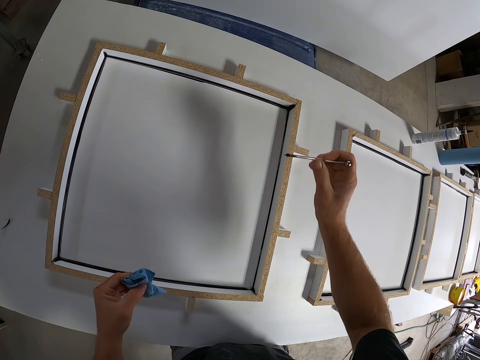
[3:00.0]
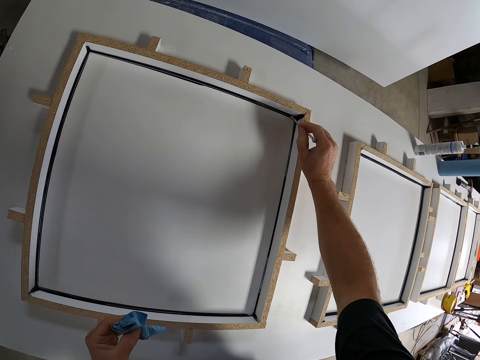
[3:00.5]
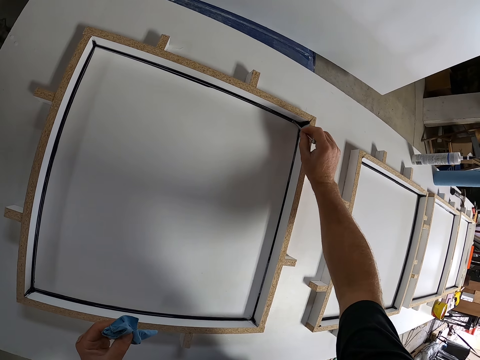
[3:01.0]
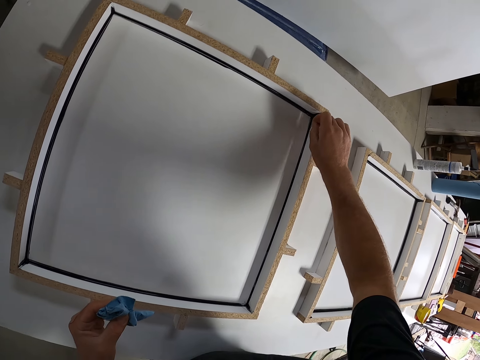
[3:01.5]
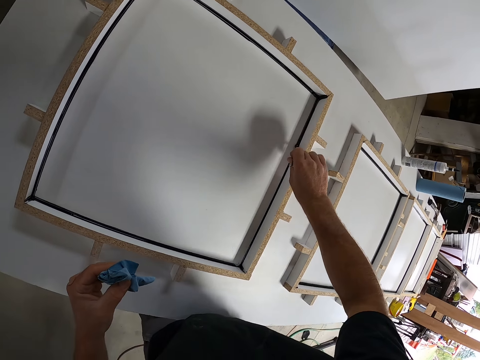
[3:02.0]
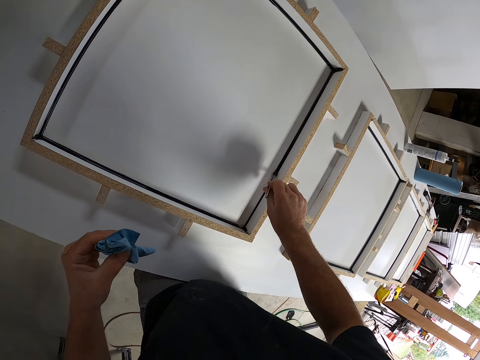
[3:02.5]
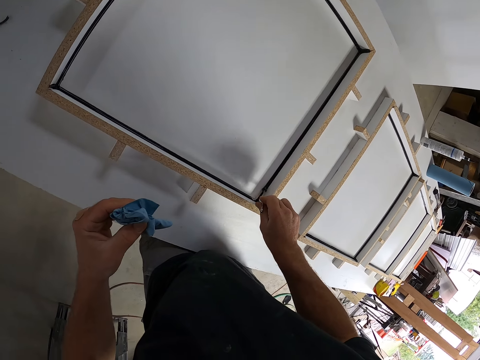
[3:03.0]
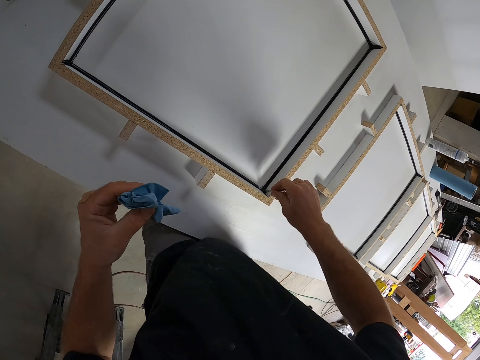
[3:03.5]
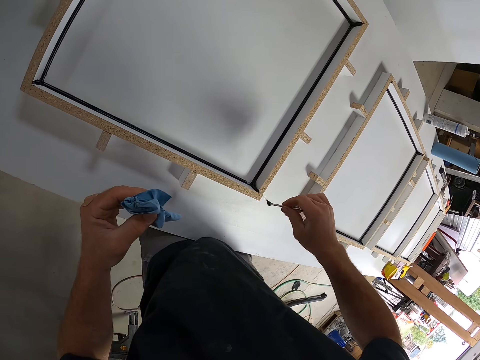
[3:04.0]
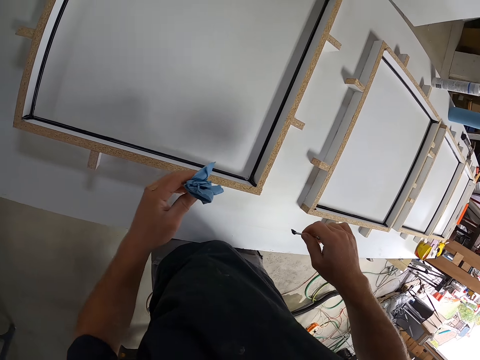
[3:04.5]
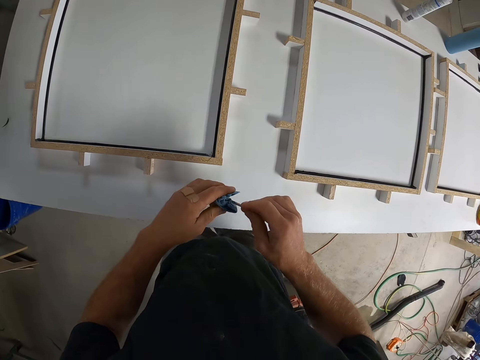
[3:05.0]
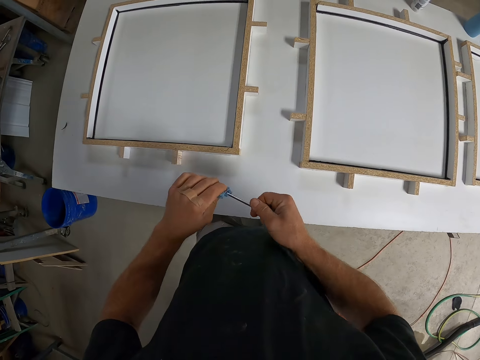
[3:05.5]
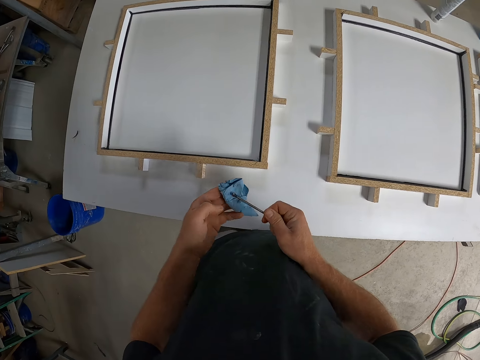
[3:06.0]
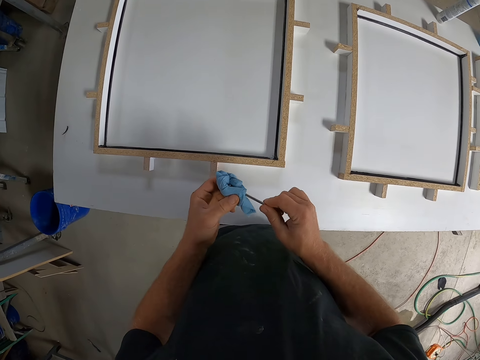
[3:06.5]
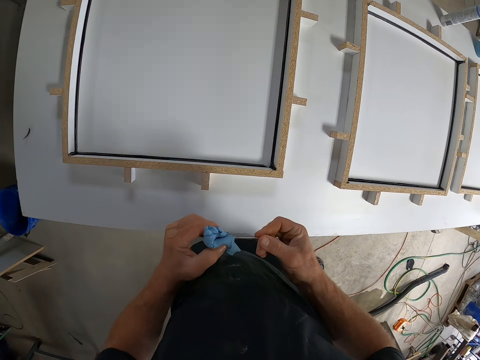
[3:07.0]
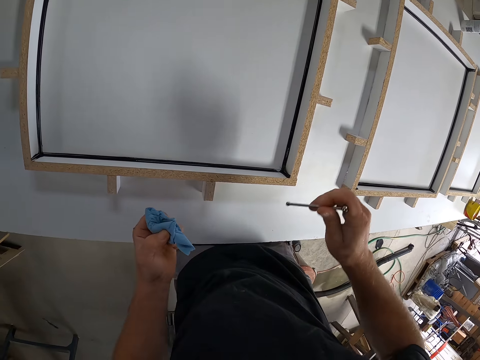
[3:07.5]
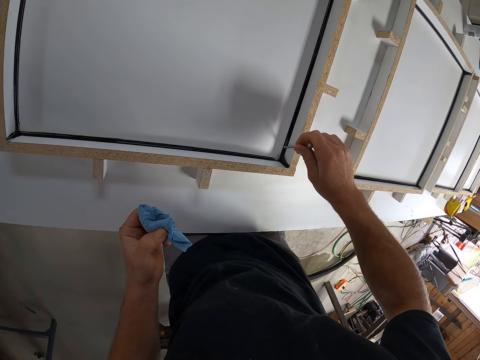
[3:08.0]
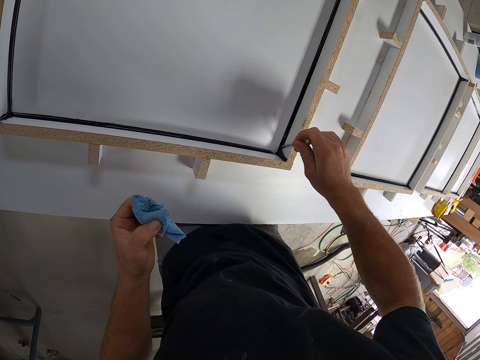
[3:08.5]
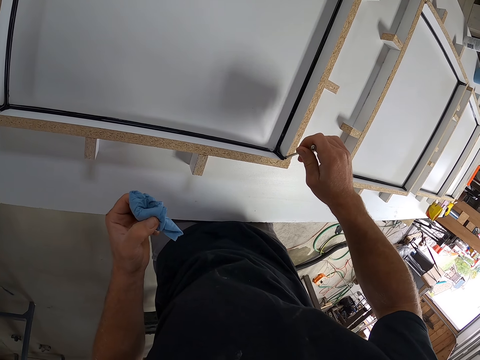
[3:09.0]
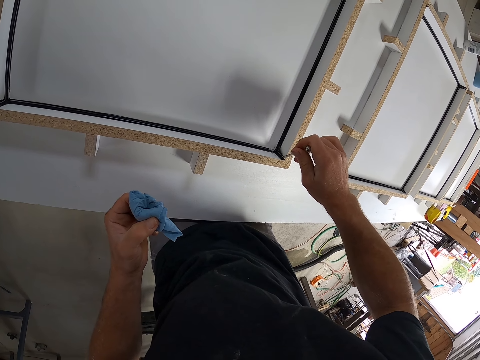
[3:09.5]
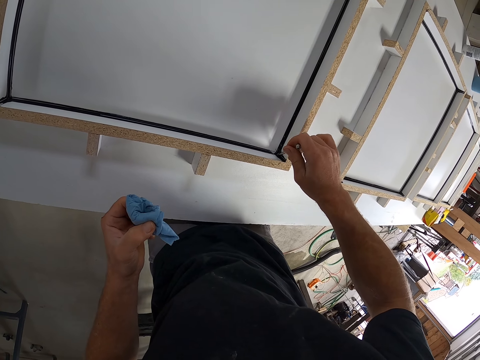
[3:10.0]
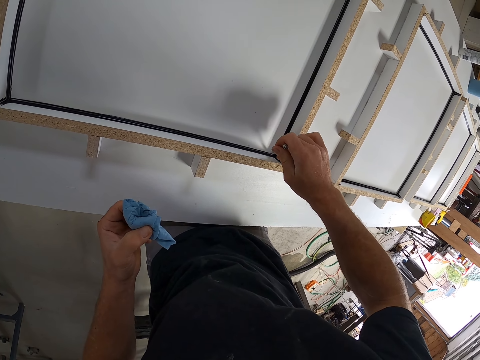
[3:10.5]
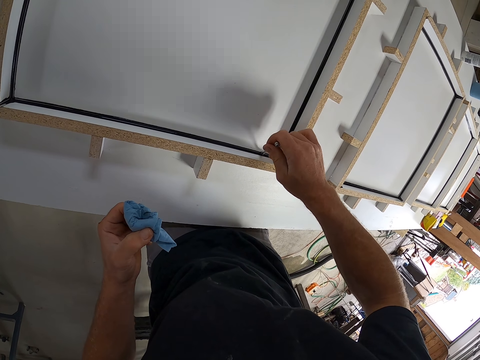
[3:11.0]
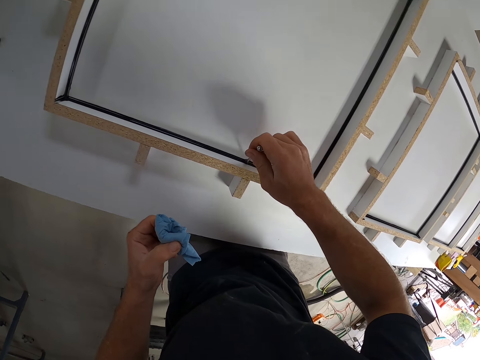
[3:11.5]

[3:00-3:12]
The camera wearer takes some glue from the frame with a piece of iron. They spread the silicon on the woodwork with the tool. They clean the tool with the tissue. They take some glue from the frame with the piece of iron. They spread the silicon on the woodwork with the tool.

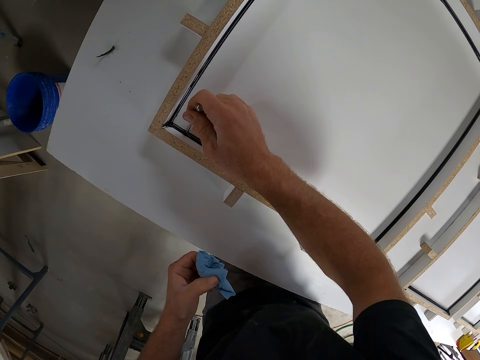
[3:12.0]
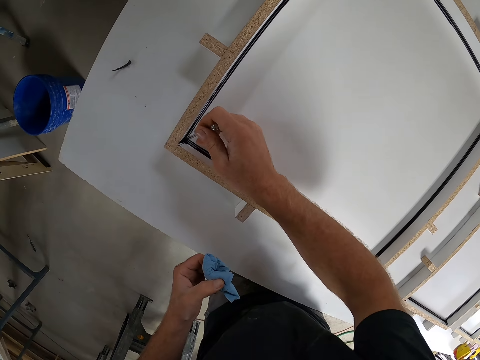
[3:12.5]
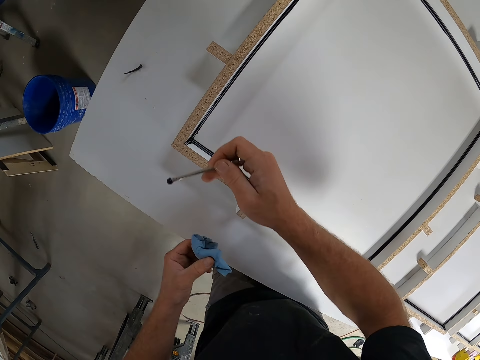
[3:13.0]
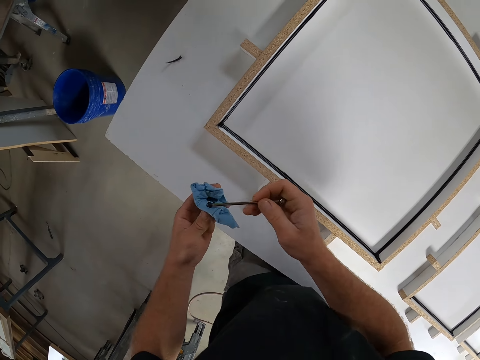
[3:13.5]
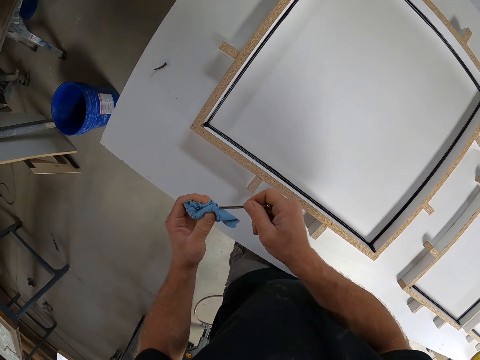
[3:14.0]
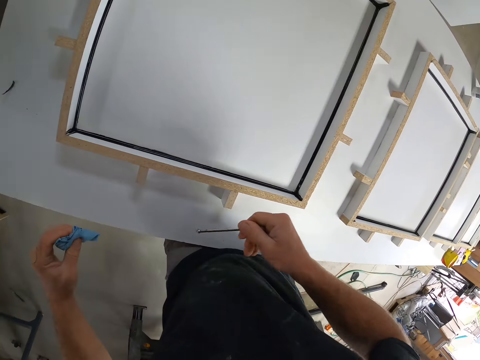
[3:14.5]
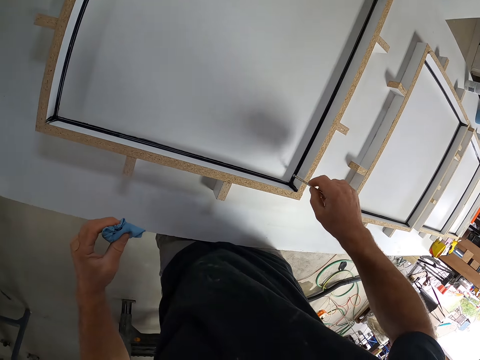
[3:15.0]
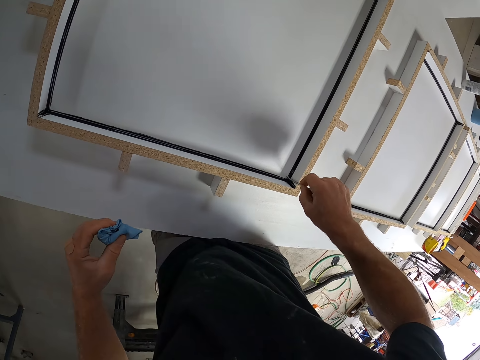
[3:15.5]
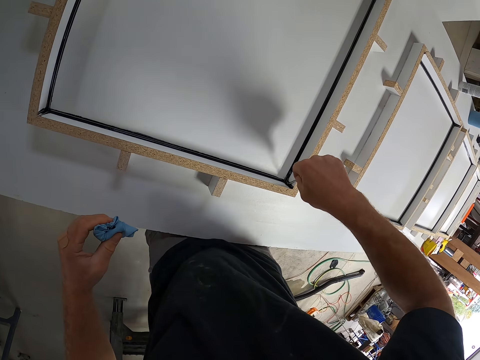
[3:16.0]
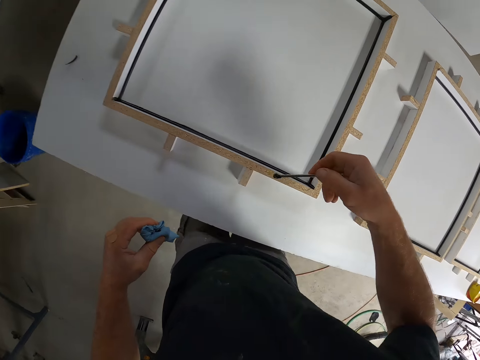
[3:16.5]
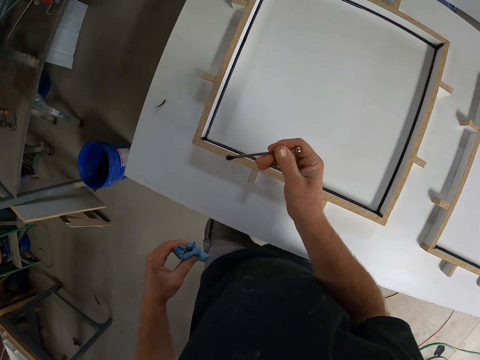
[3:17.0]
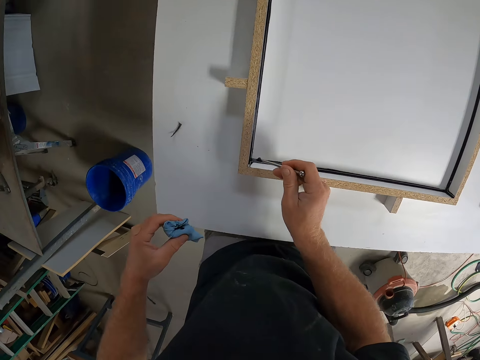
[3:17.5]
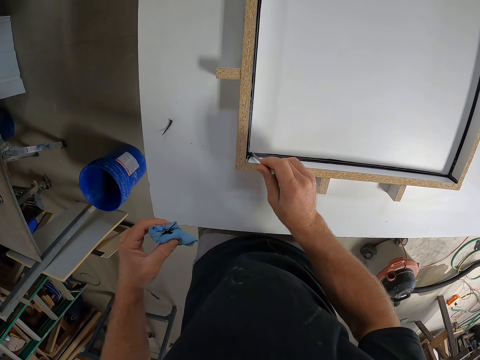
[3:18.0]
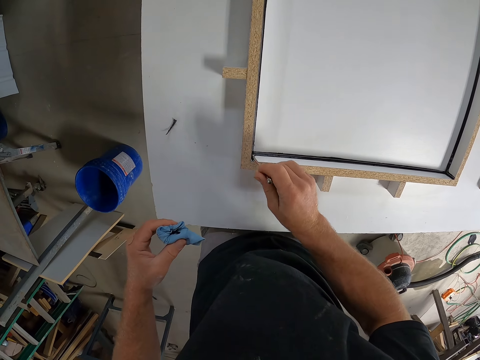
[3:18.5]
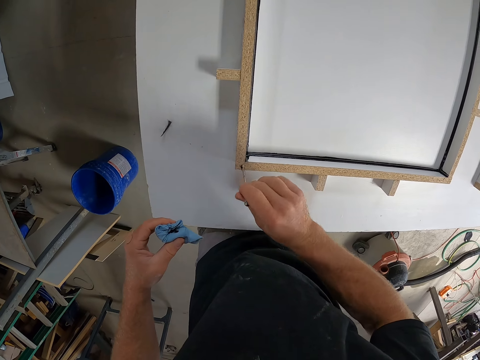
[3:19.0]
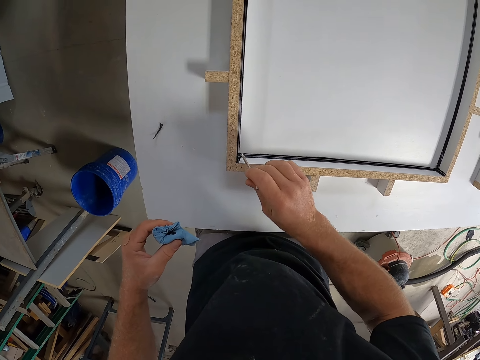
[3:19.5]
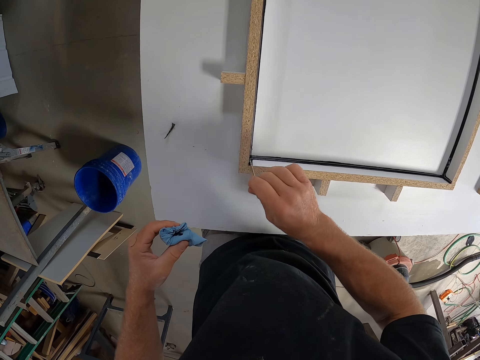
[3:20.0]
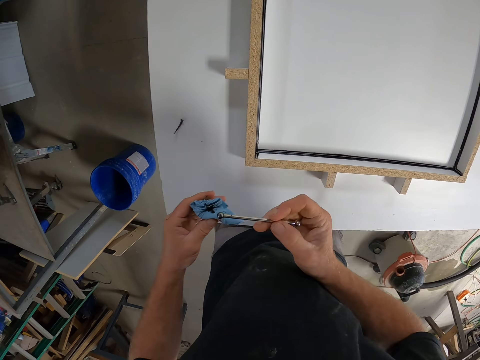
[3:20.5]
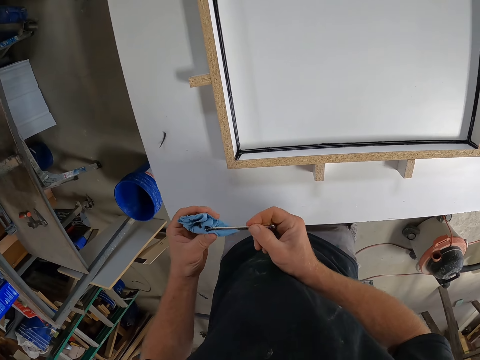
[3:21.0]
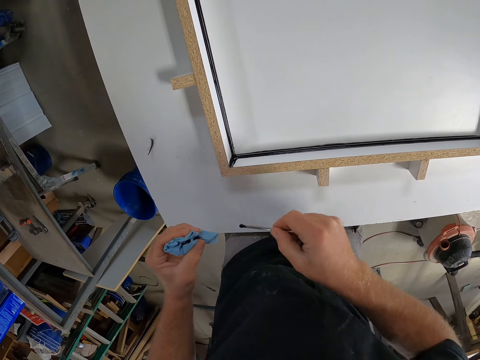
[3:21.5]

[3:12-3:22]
The camera wearer cleans the tool with the tissue. They take some glue from the frame with a piece of iron. They spread the silicon on the woodwork with the tool. They clean the tool with the tissue.

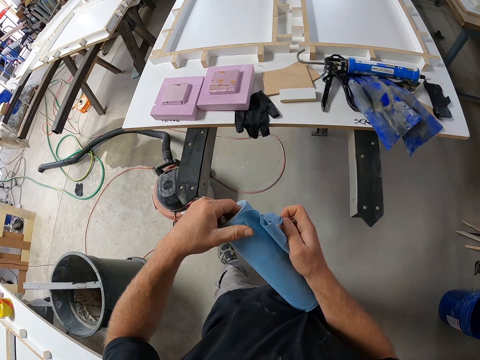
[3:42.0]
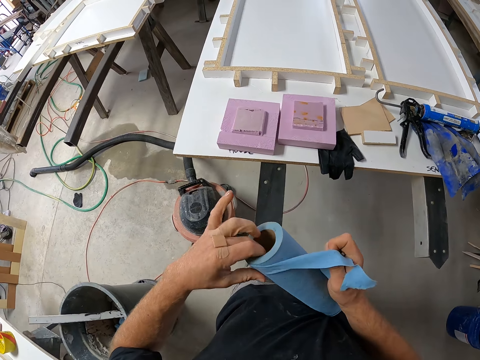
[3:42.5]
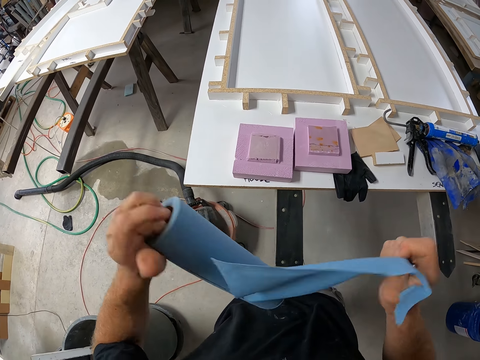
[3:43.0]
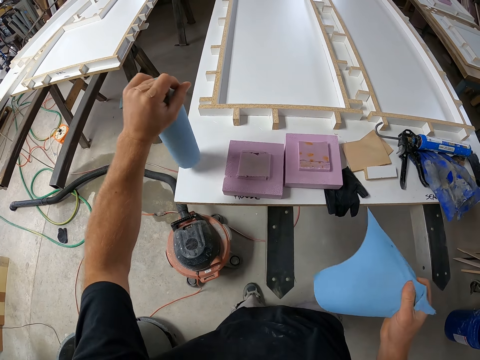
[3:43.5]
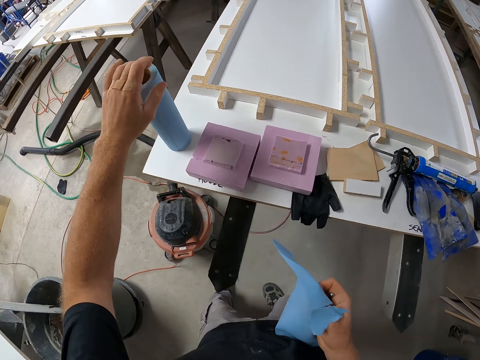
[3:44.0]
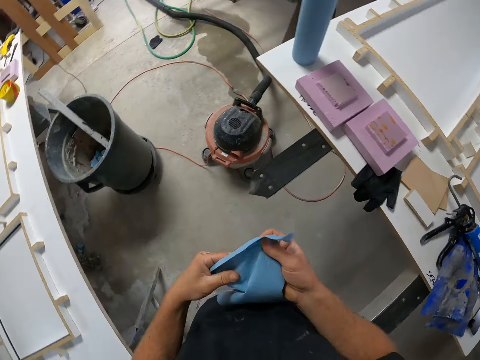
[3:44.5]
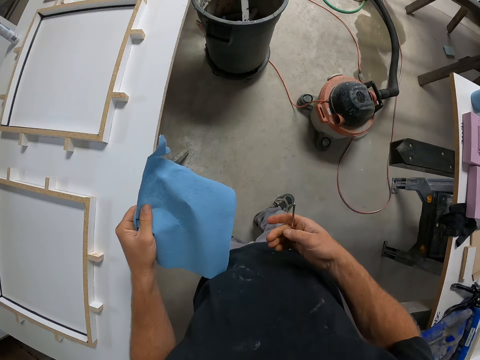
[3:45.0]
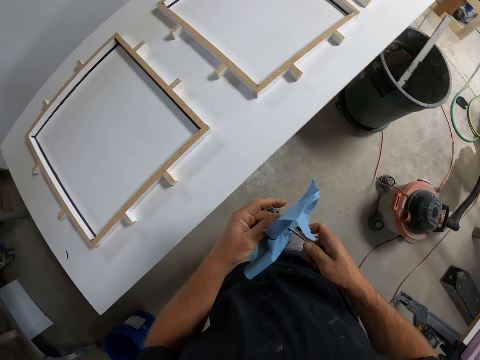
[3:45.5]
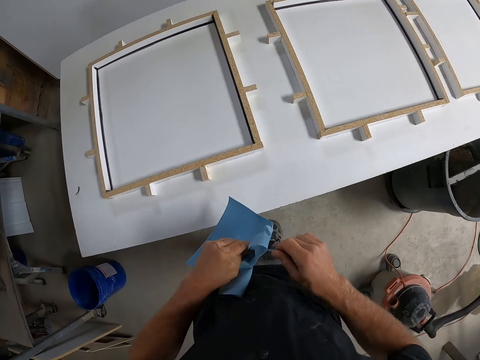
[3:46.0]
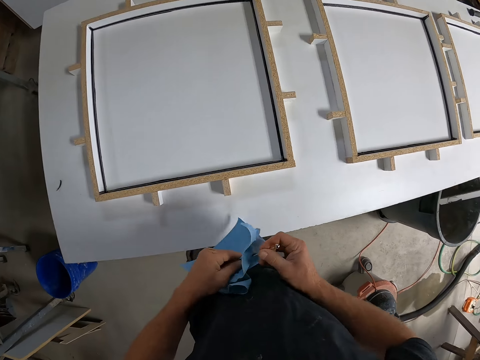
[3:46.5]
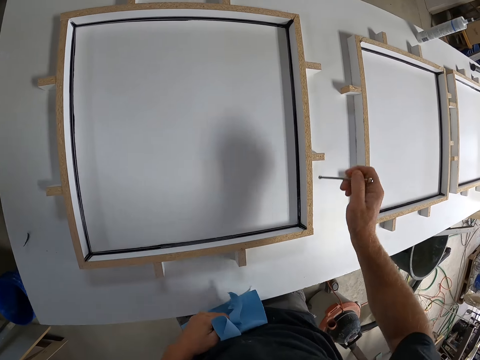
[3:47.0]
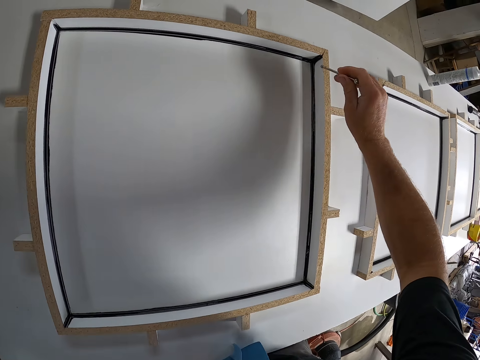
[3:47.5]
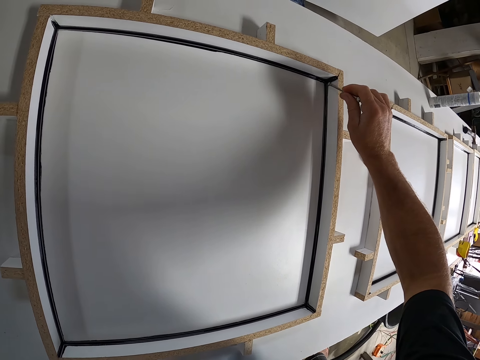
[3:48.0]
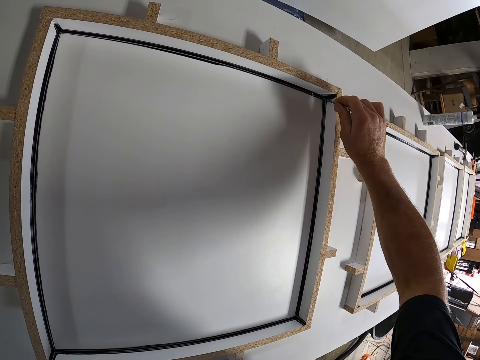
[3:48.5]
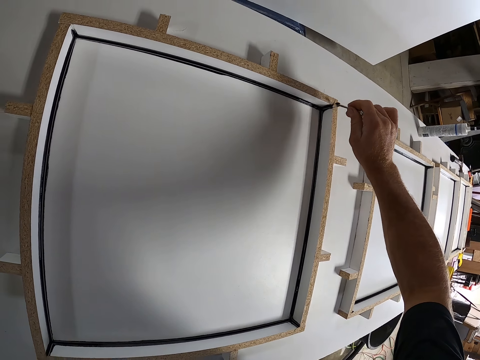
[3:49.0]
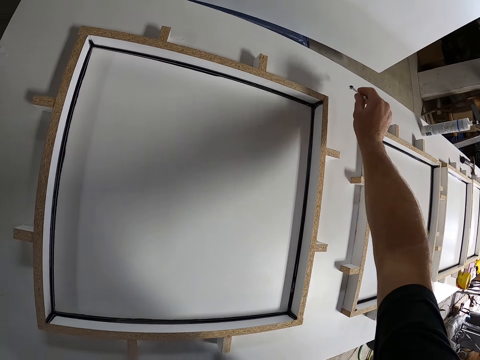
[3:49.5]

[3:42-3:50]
The camera wearer tears a piece of tissue with his right hand. He places the roll of tissue in his right hand on the table. He adjusts the tissue in his hands. He cleans the tool with the tissue. He spreads the silicon on the woodwork with the tool. He takes some glue from the frame with a piece of iron.
